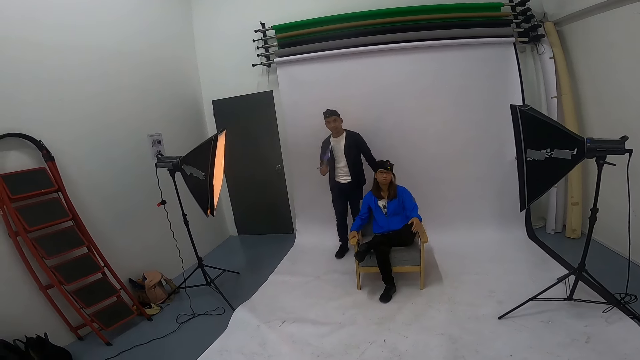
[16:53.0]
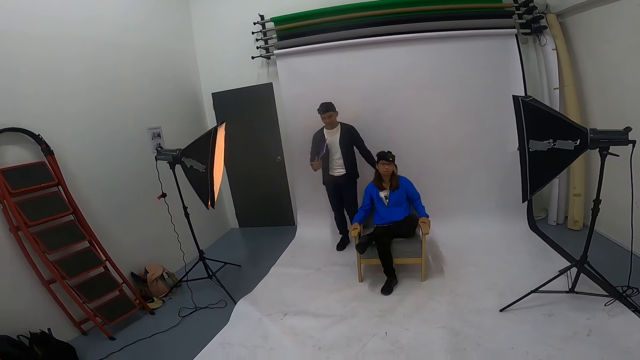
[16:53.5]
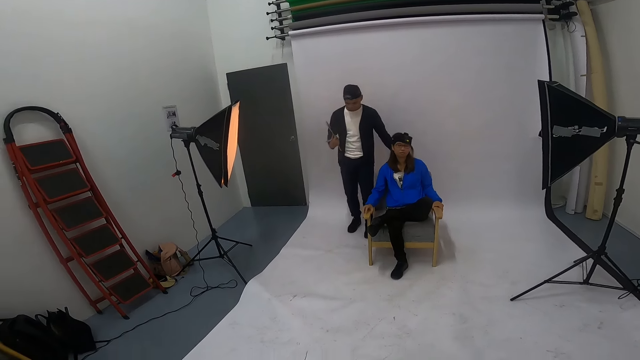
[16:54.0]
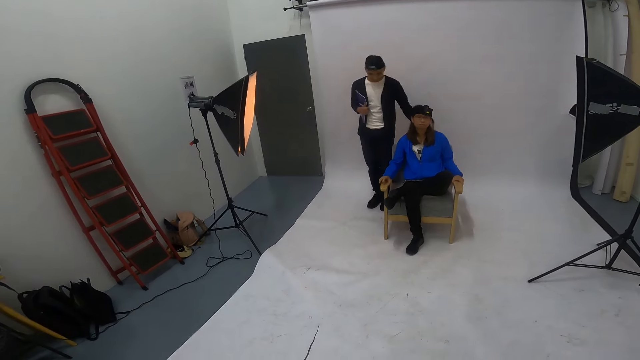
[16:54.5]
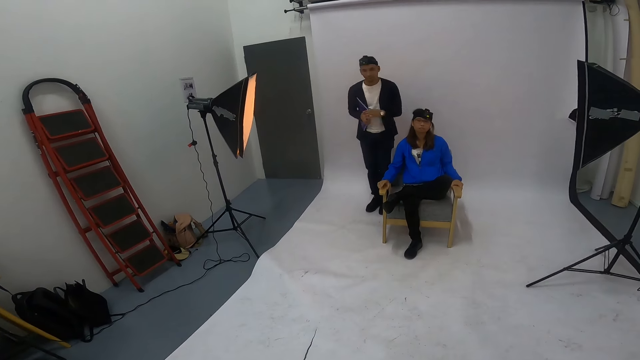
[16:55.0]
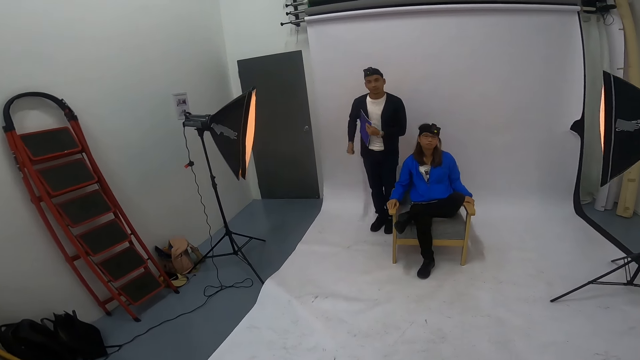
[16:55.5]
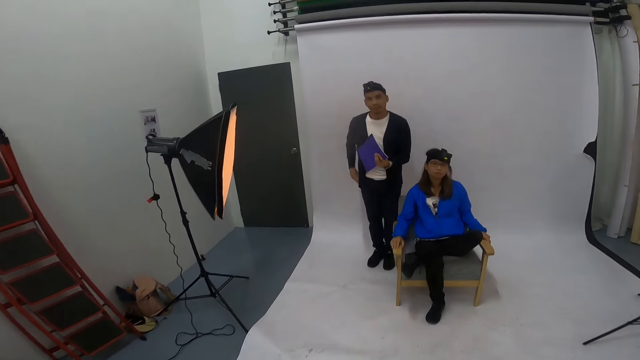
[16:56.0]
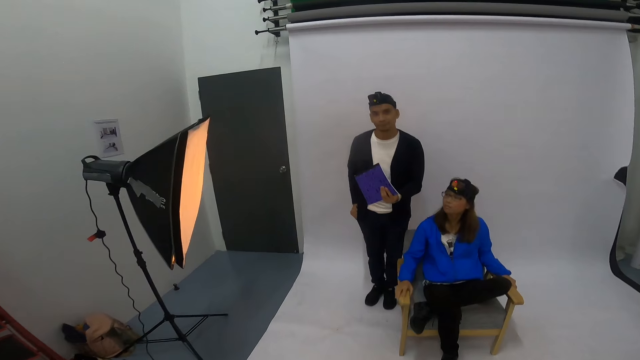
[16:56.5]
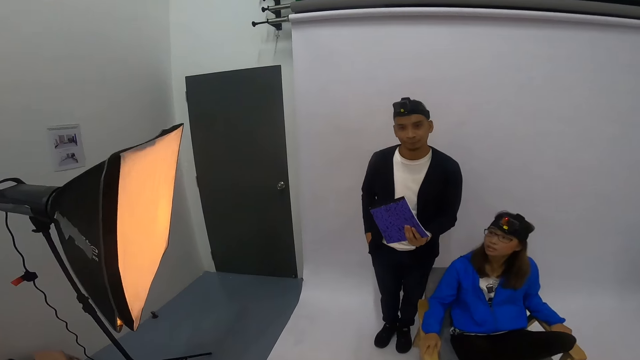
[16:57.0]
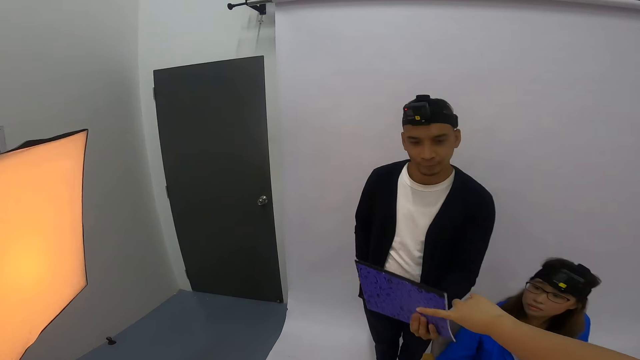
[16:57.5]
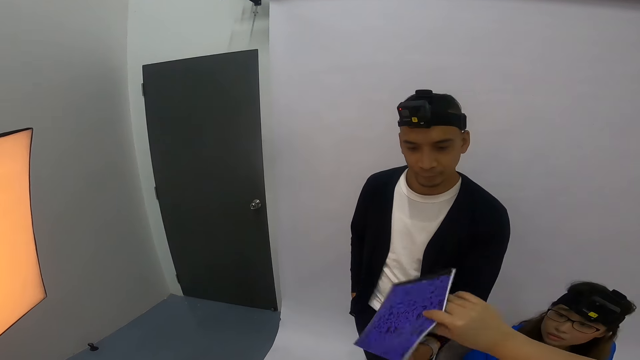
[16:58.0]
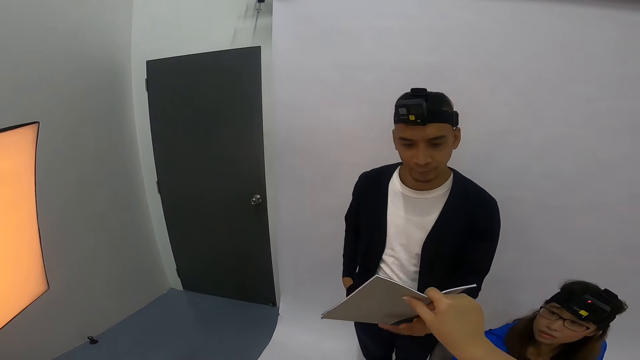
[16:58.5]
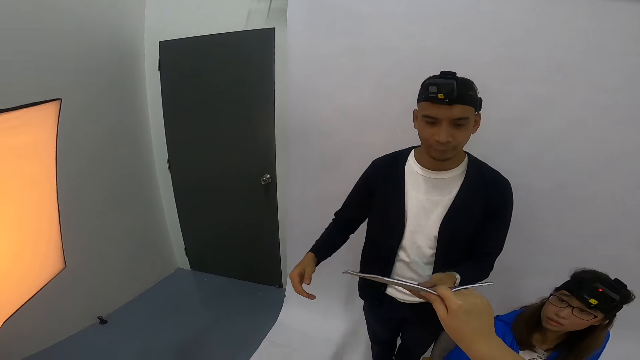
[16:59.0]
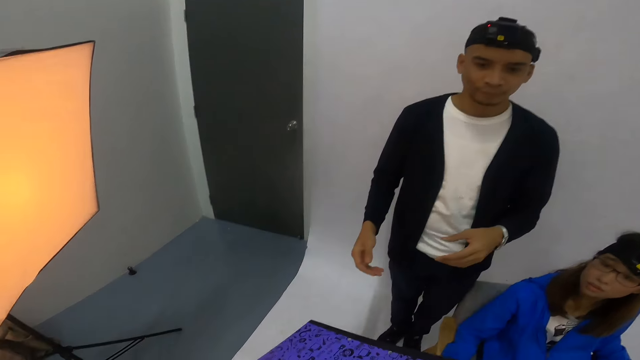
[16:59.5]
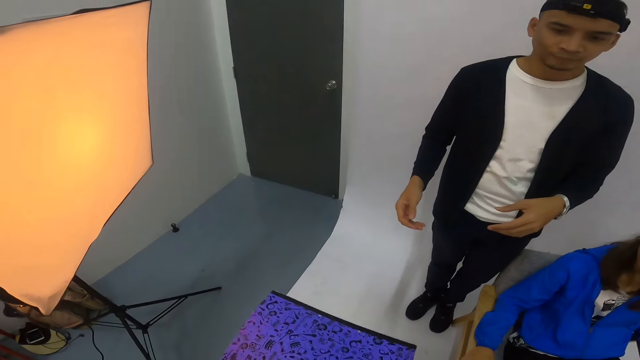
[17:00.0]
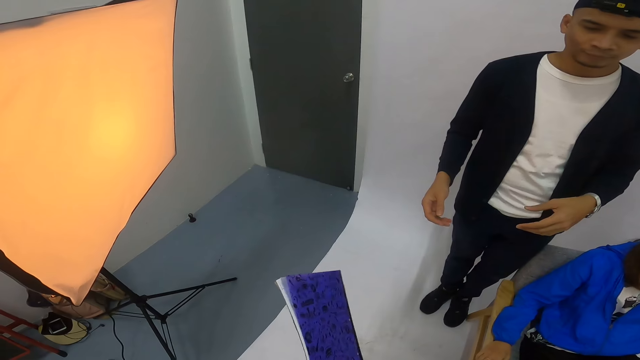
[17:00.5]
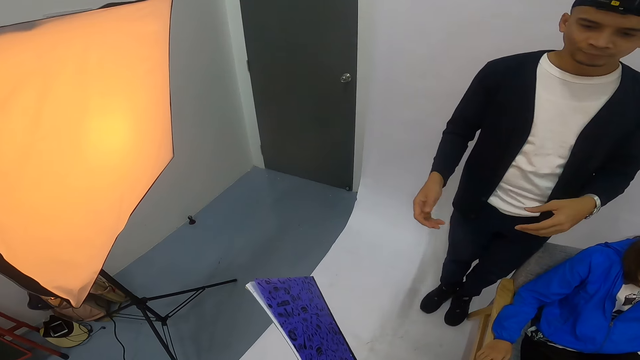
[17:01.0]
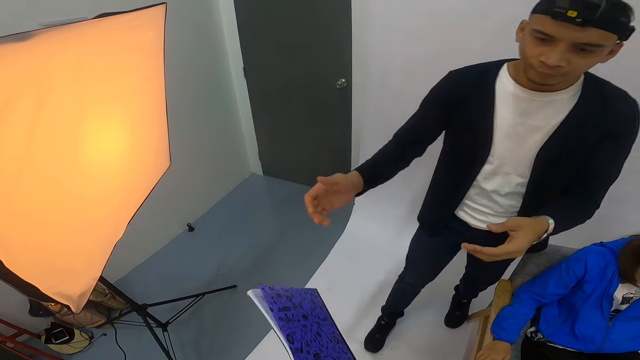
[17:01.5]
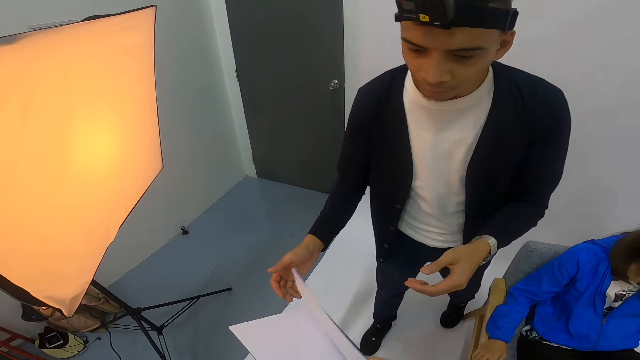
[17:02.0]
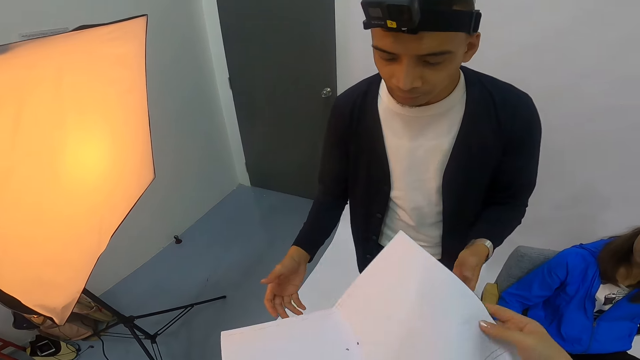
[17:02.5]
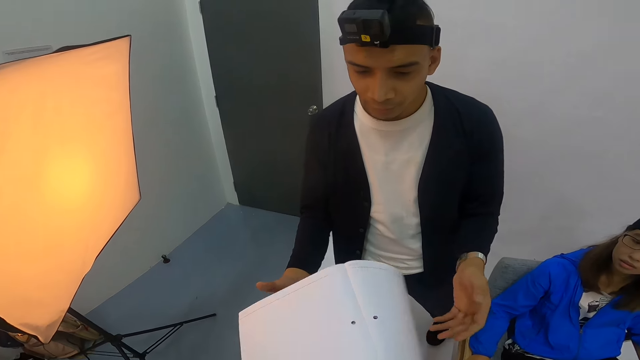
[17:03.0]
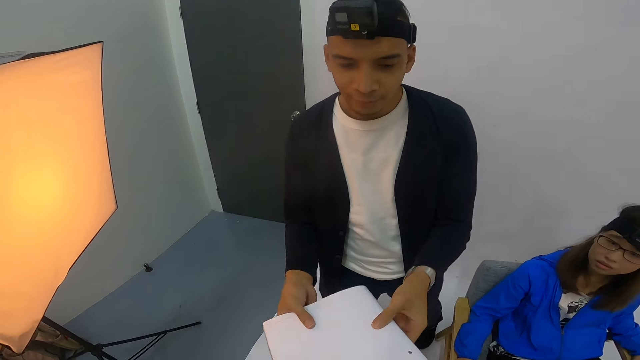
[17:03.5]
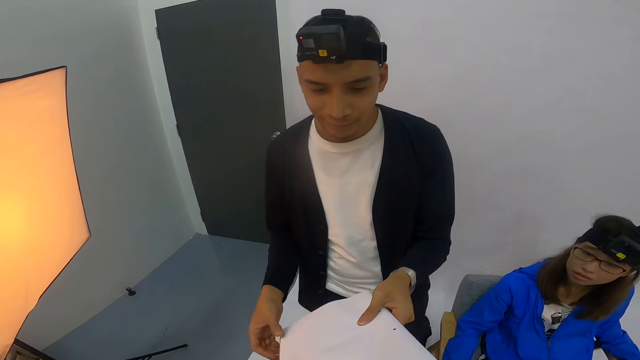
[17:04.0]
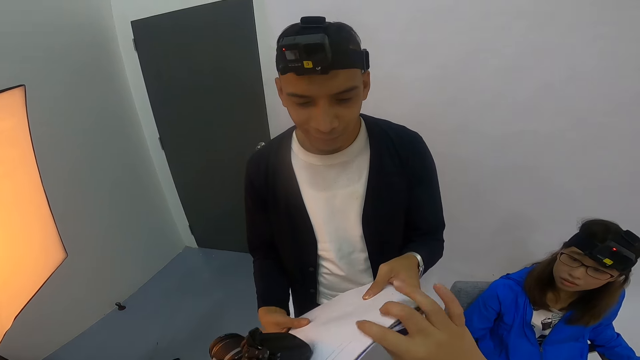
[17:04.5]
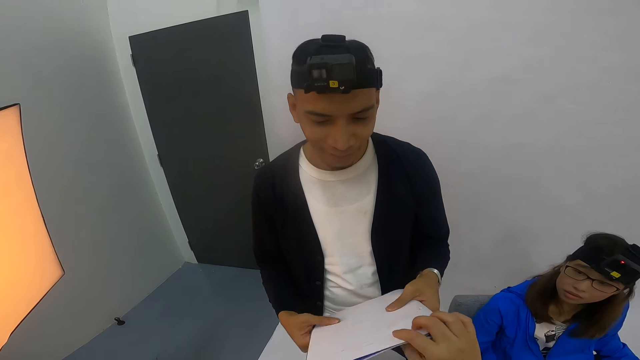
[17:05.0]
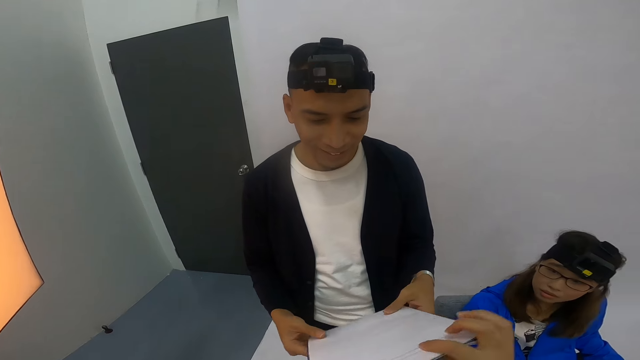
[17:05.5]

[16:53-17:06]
A man holds the book with the other hand. The camera wearer interacts with the man and a person. The man puts a pen in the pocket. The camera wearer takes the book from the man. They flip open the book. The man holds the book.

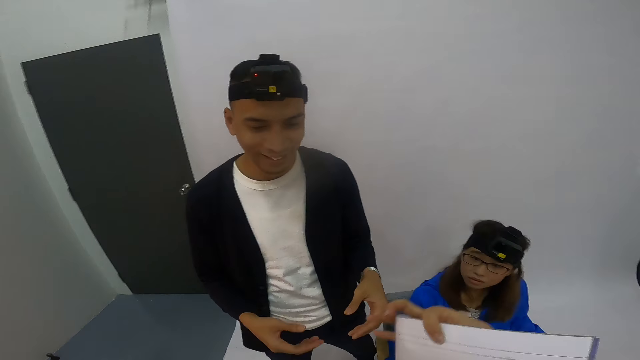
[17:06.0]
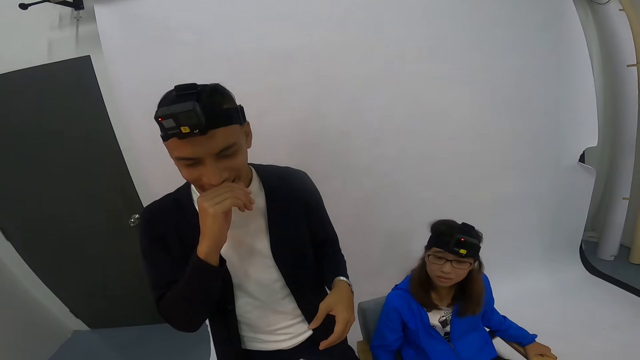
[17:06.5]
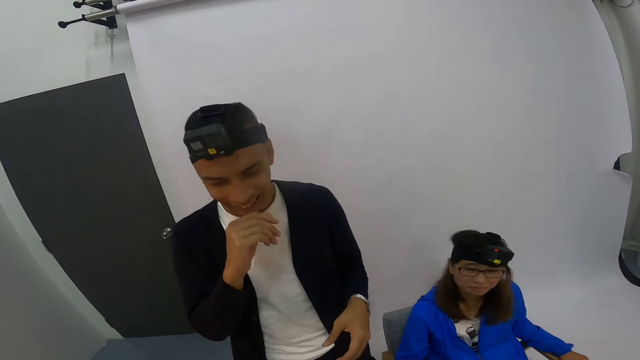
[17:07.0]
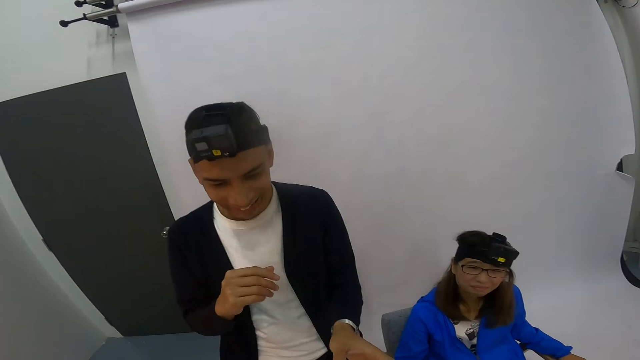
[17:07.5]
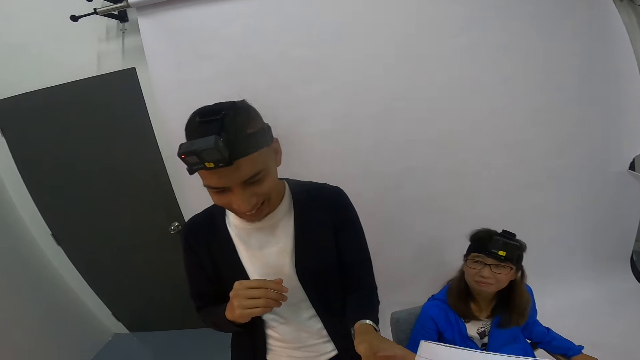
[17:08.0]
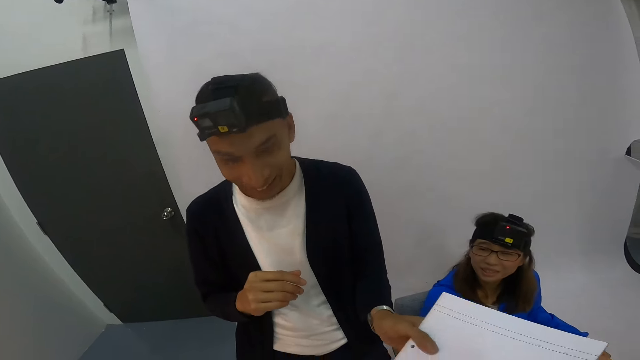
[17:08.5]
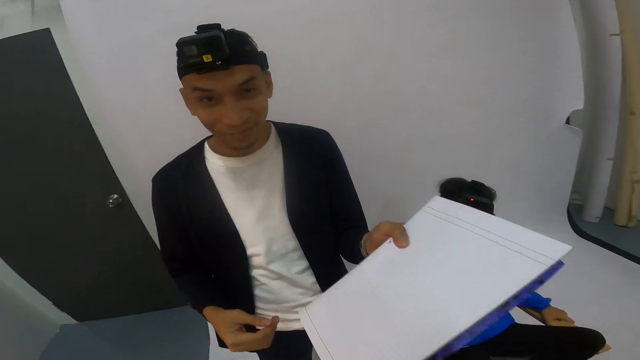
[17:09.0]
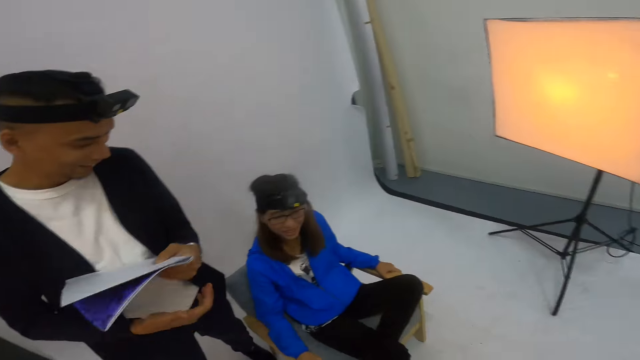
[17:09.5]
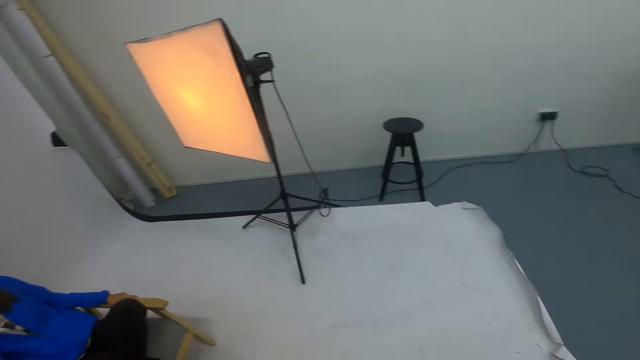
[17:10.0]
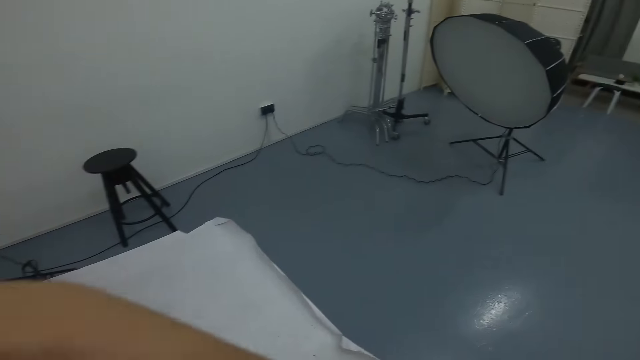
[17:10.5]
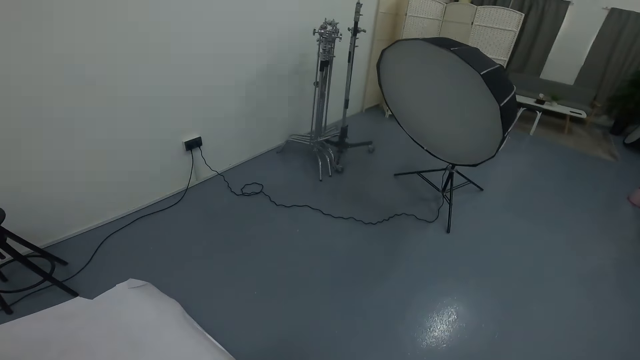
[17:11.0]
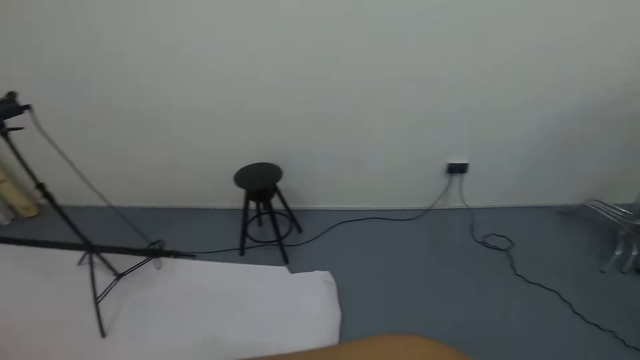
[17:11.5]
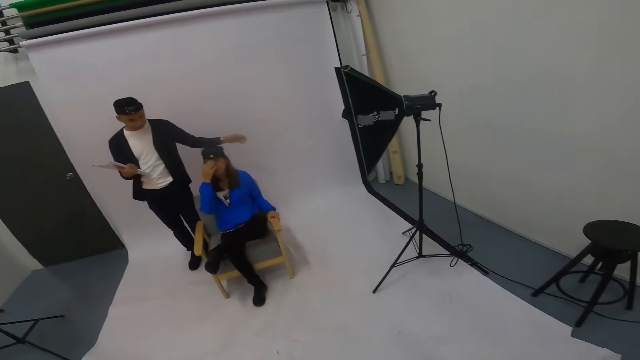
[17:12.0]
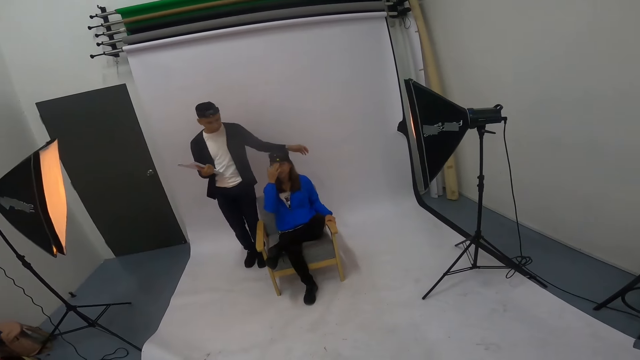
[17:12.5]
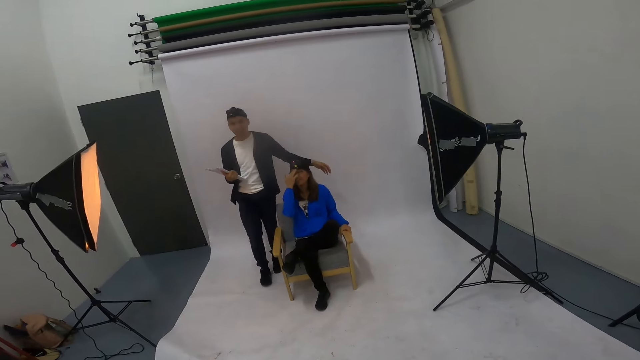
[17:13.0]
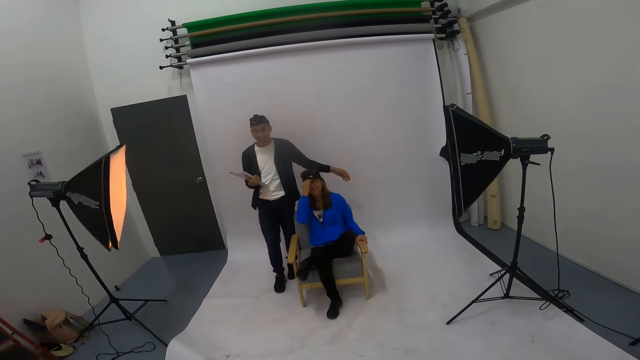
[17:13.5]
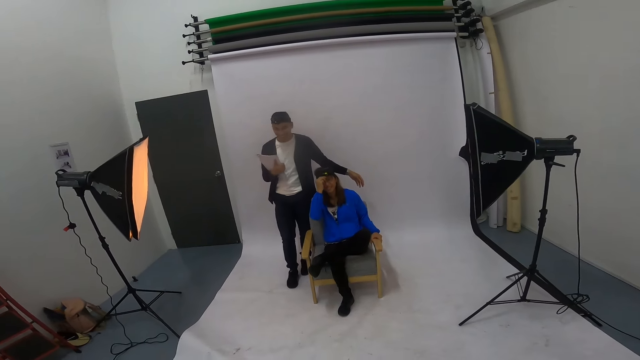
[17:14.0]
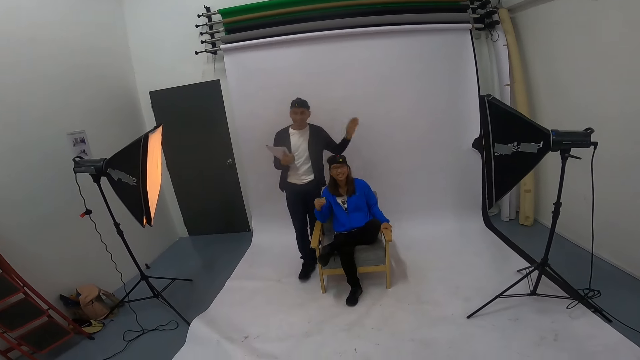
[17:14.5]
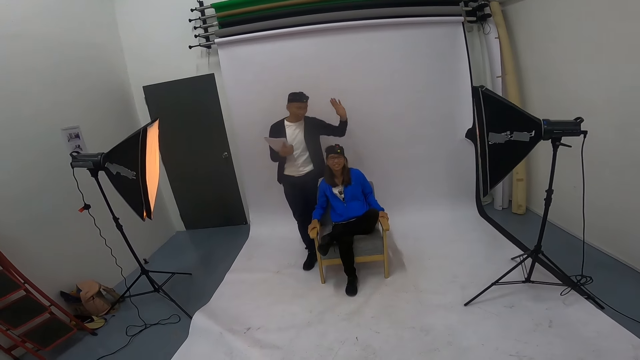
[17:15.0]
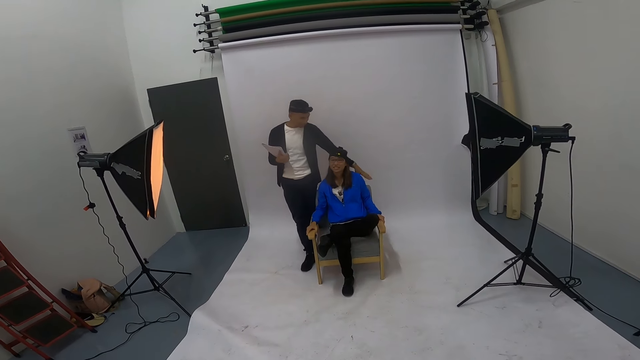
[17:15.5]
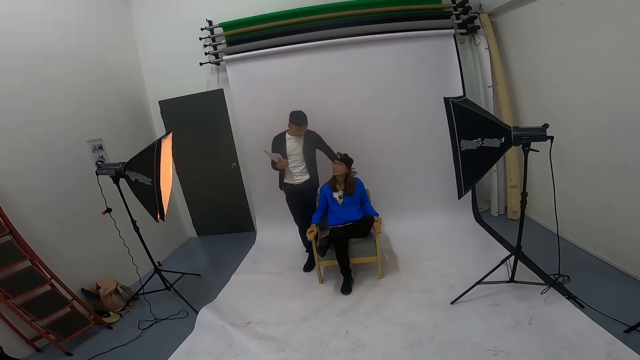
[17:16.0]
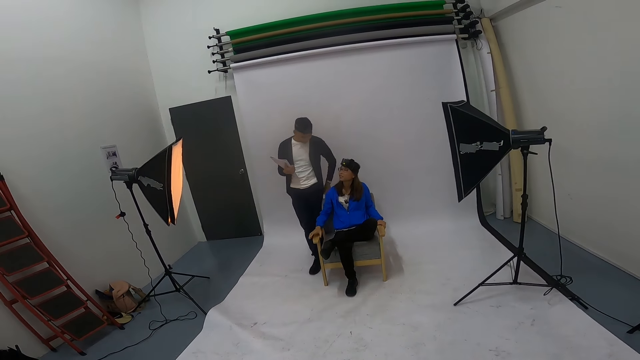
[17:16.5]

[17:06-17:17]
The camera wearer holds the book. They give the book to a man. The man holds the book and waves a hand.
